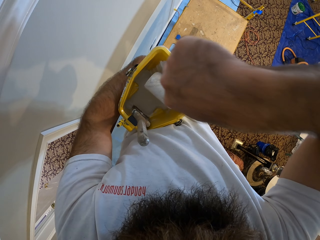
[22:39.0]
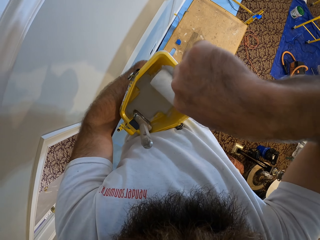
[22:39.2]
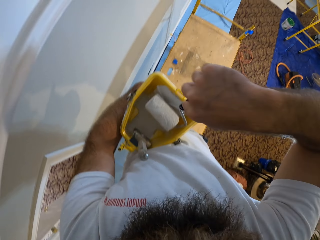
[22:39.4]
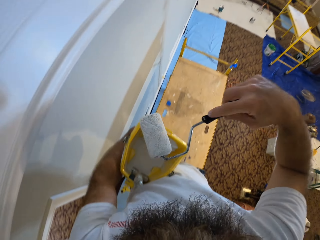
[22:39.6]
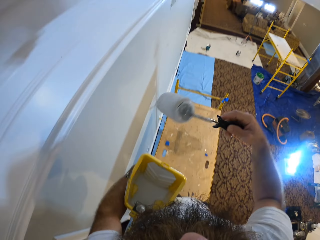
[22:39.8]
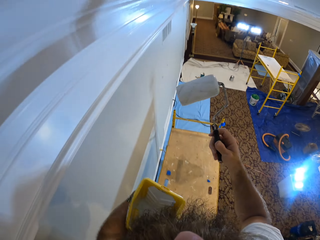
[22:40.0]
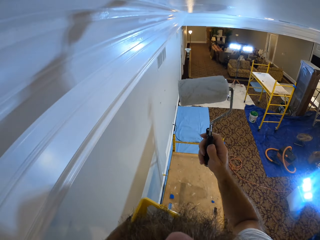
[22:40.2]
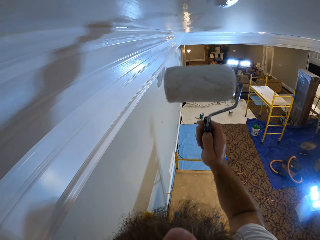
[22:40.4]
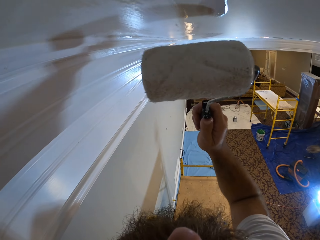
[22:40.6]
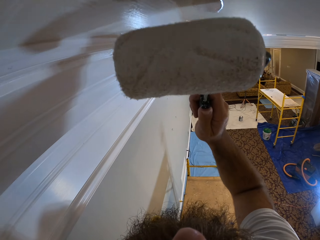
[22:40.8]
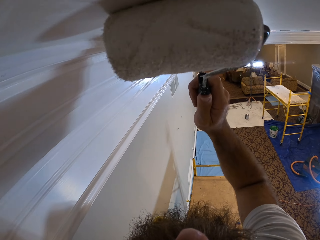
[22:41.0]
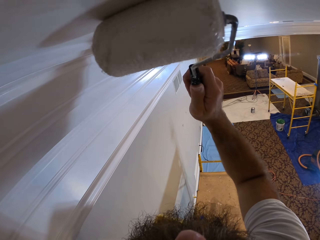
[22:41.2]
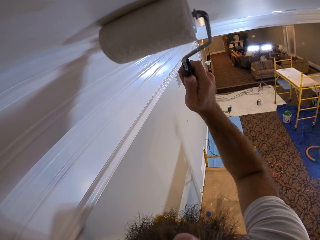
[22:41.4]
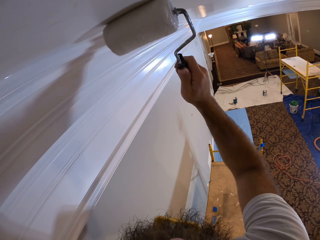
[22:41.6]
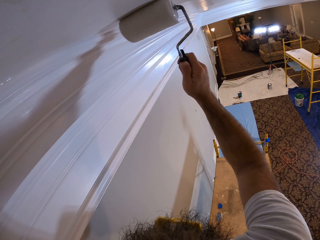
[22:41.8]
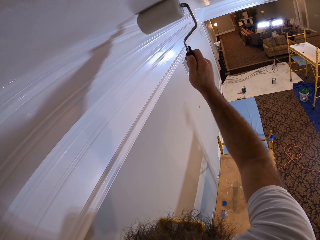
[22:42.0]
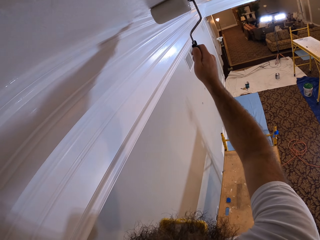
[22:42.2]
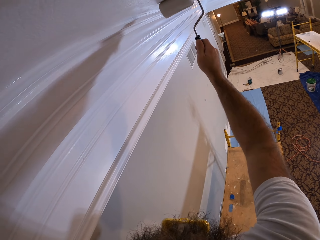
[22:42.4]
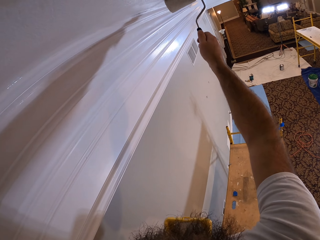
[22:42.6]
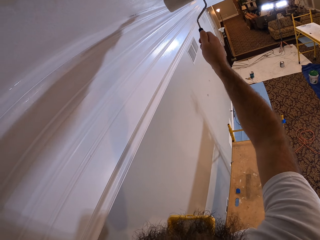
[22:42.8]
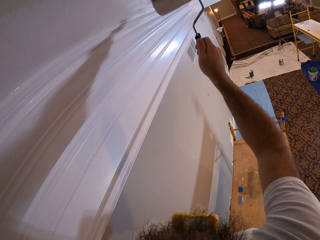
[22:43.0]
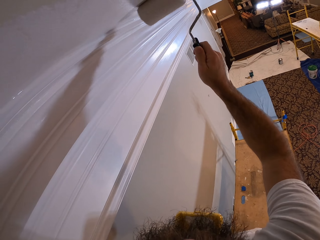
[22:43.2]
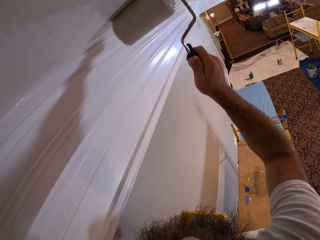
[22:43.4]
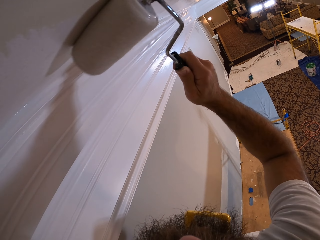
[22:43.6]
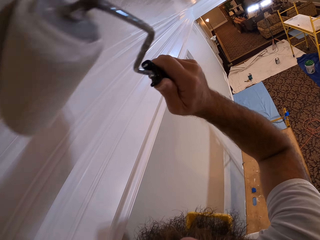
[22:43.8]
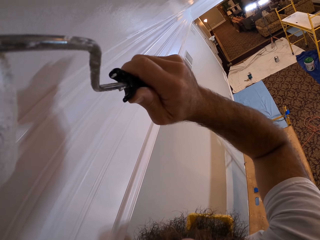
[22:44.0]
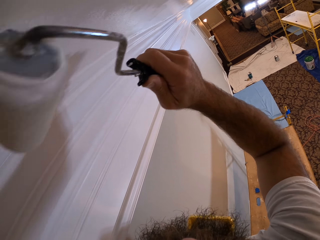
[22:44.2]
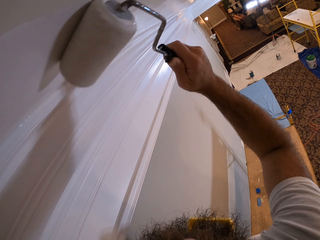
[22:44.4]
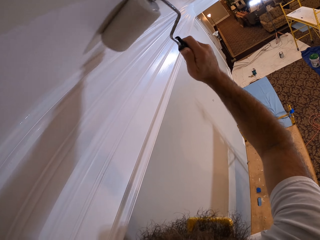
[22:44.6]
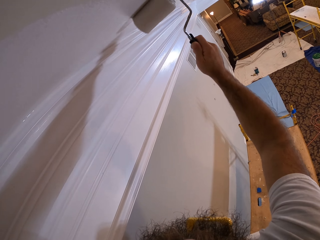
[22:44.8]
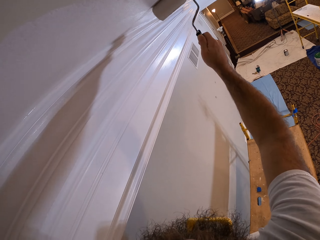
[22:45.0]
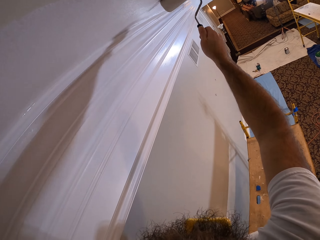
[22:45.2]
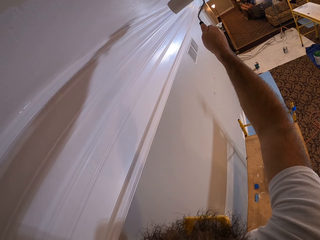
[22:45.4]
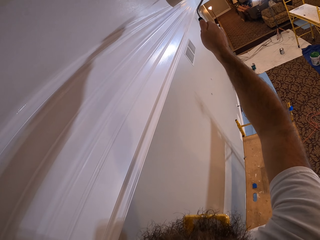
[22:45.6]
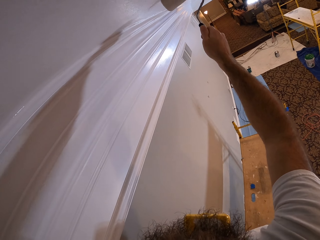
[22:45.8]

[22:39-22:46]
The camera wearer paints the ceiling with the paint roller in his right hand.

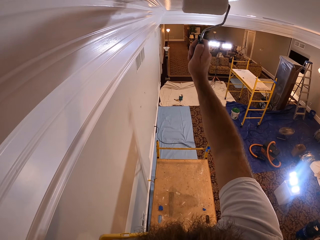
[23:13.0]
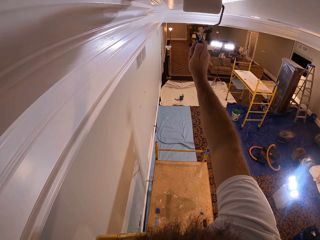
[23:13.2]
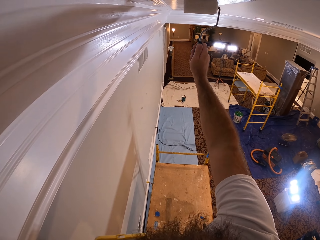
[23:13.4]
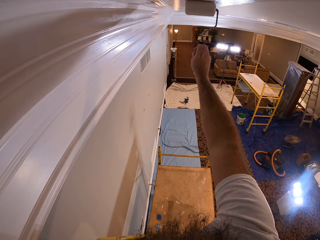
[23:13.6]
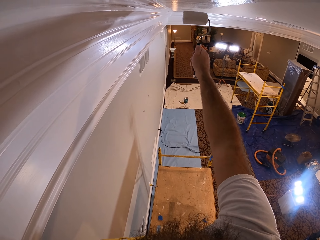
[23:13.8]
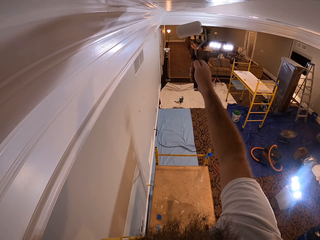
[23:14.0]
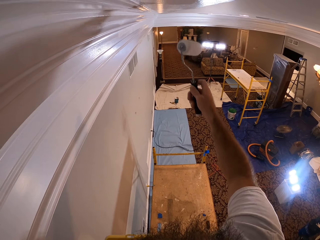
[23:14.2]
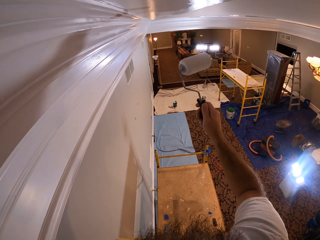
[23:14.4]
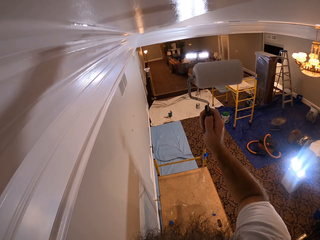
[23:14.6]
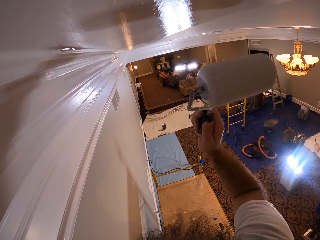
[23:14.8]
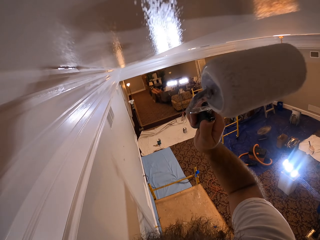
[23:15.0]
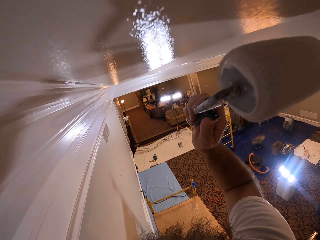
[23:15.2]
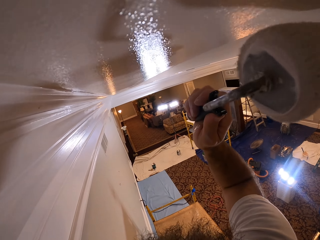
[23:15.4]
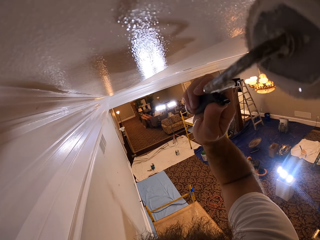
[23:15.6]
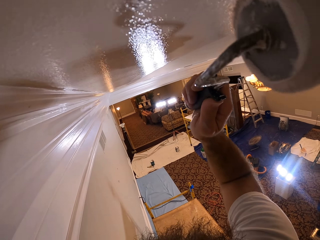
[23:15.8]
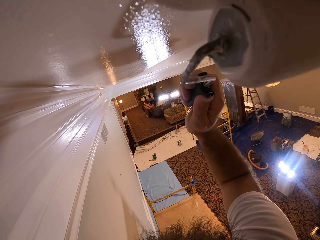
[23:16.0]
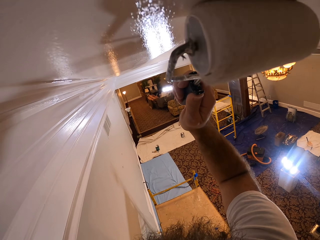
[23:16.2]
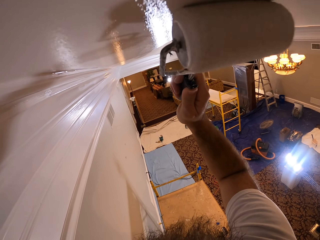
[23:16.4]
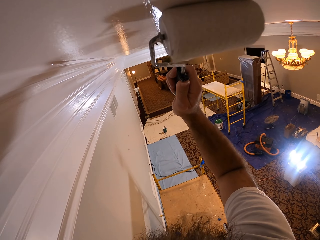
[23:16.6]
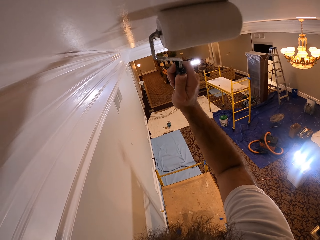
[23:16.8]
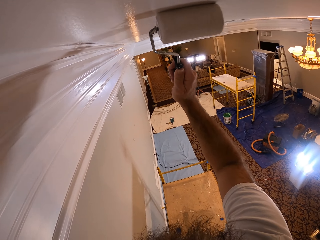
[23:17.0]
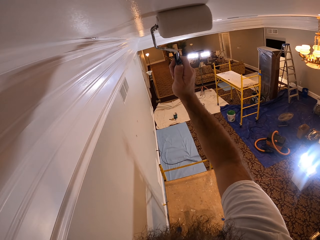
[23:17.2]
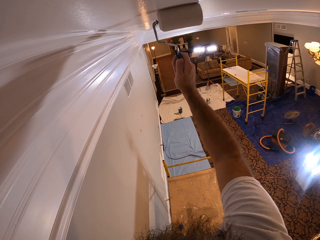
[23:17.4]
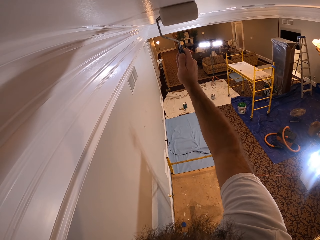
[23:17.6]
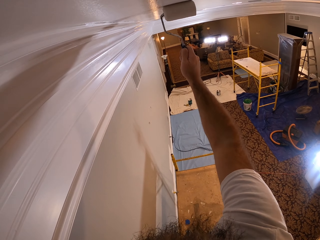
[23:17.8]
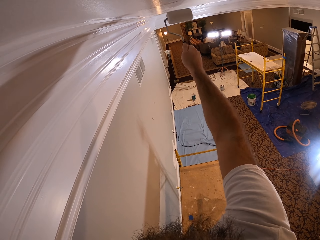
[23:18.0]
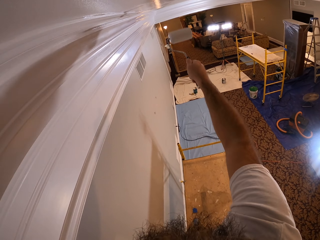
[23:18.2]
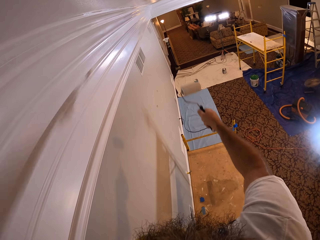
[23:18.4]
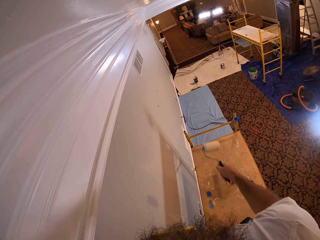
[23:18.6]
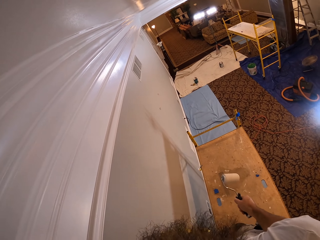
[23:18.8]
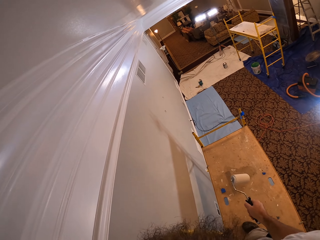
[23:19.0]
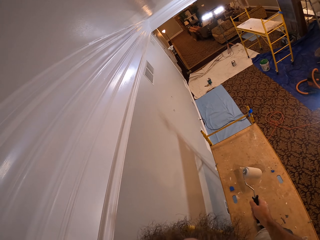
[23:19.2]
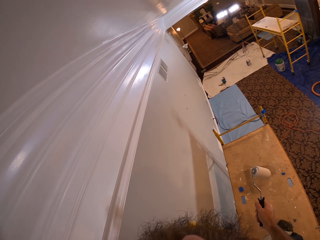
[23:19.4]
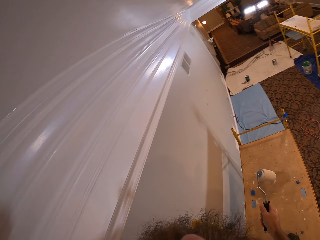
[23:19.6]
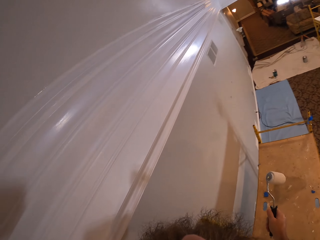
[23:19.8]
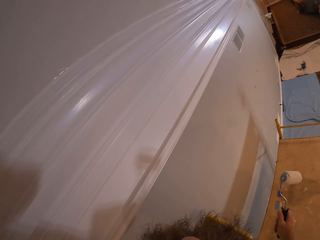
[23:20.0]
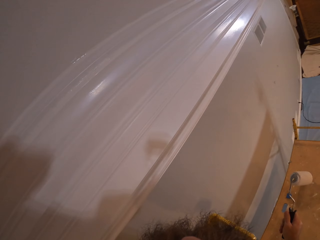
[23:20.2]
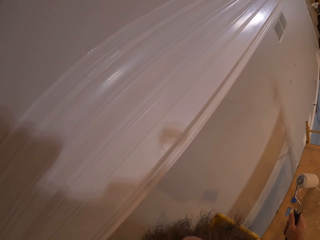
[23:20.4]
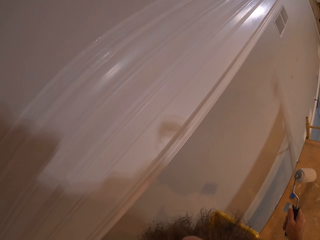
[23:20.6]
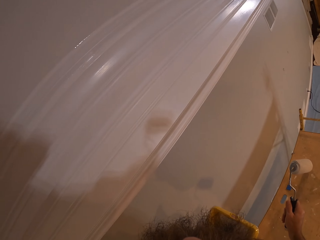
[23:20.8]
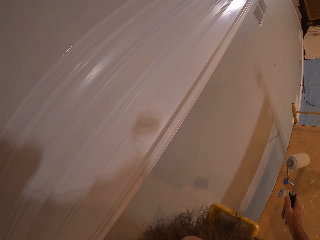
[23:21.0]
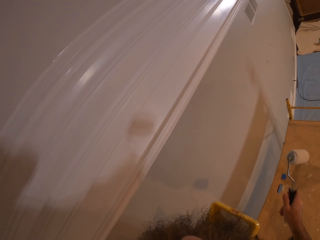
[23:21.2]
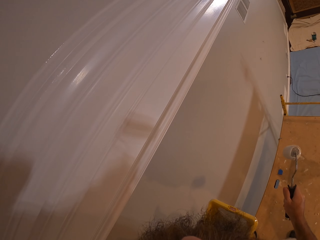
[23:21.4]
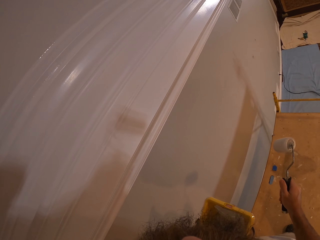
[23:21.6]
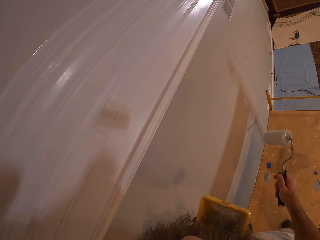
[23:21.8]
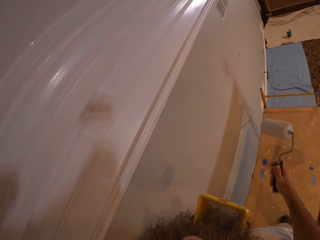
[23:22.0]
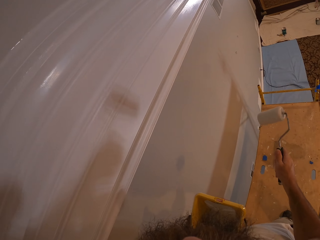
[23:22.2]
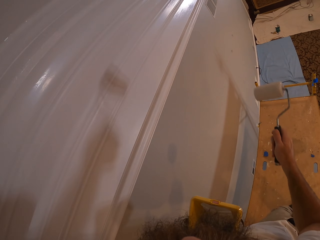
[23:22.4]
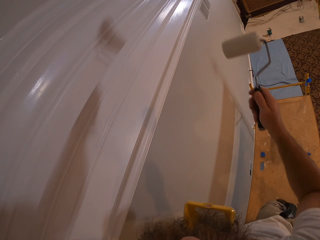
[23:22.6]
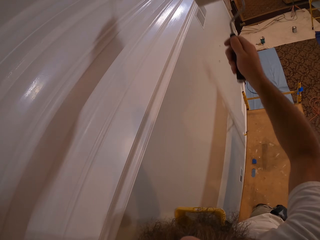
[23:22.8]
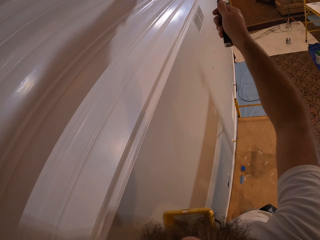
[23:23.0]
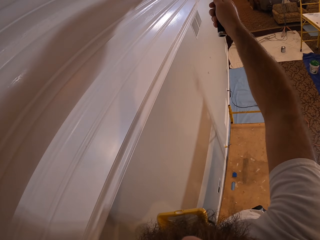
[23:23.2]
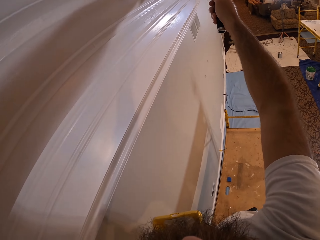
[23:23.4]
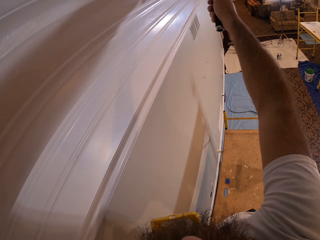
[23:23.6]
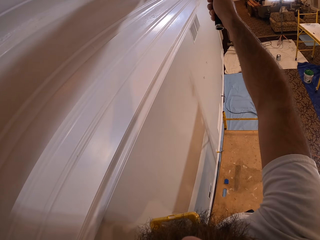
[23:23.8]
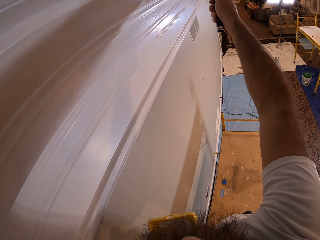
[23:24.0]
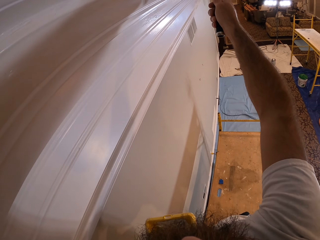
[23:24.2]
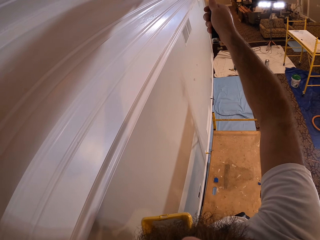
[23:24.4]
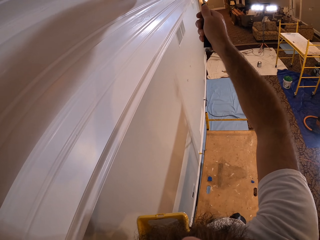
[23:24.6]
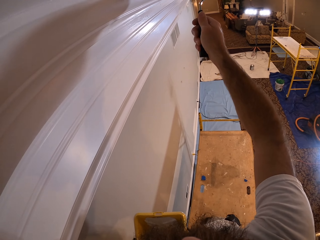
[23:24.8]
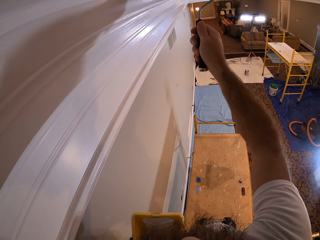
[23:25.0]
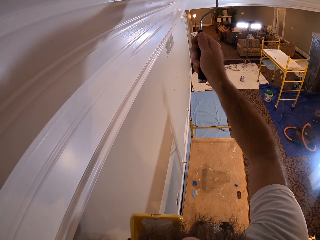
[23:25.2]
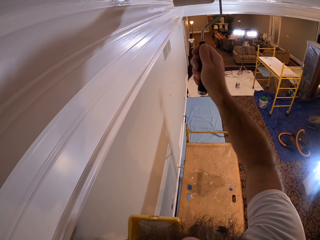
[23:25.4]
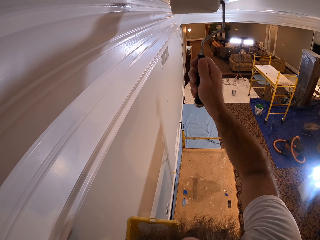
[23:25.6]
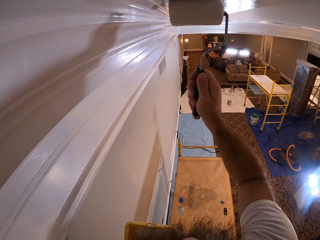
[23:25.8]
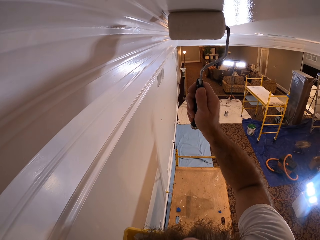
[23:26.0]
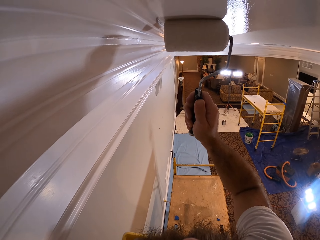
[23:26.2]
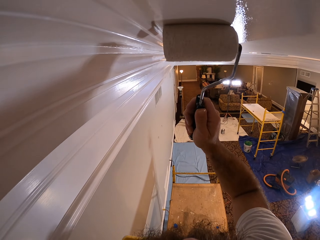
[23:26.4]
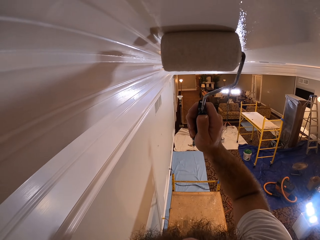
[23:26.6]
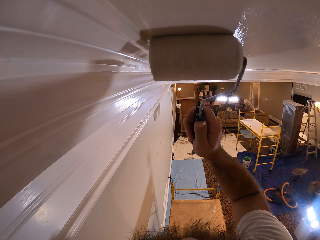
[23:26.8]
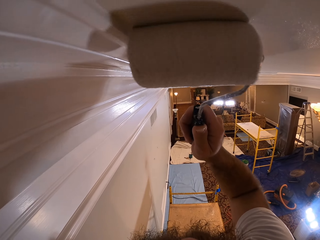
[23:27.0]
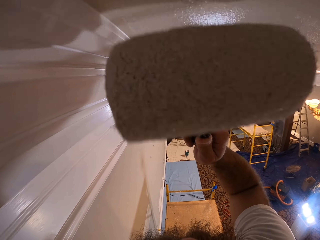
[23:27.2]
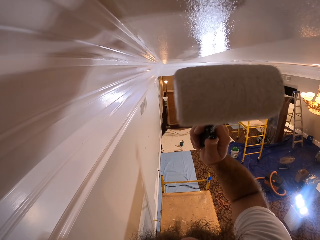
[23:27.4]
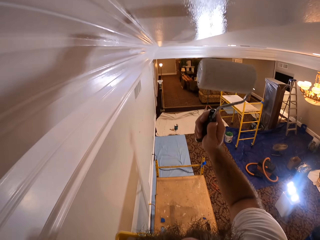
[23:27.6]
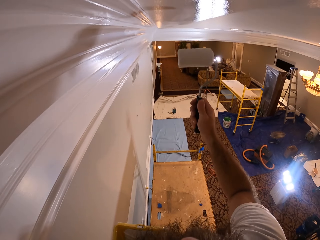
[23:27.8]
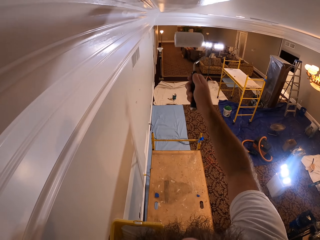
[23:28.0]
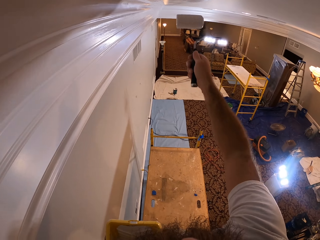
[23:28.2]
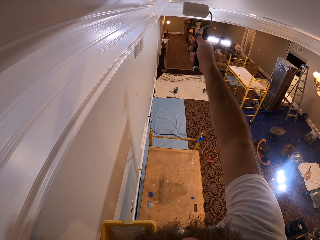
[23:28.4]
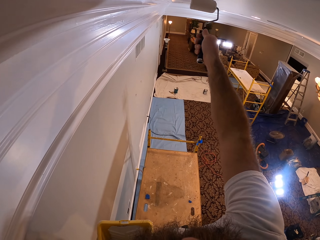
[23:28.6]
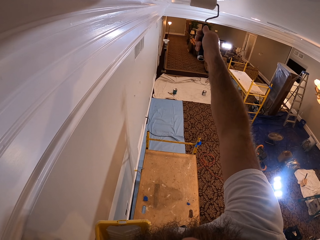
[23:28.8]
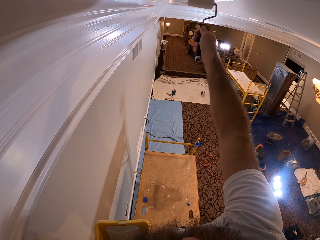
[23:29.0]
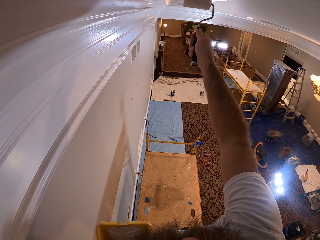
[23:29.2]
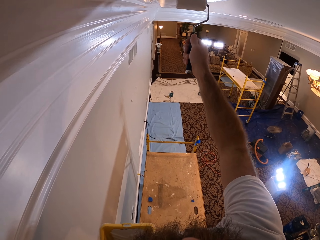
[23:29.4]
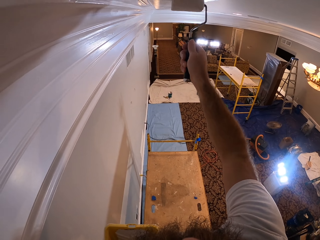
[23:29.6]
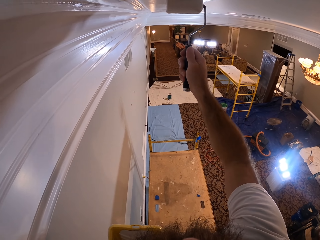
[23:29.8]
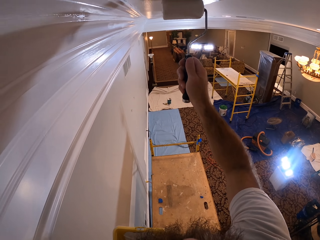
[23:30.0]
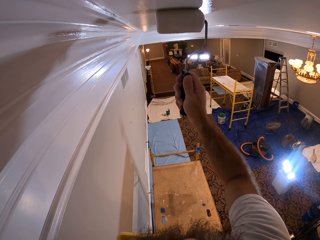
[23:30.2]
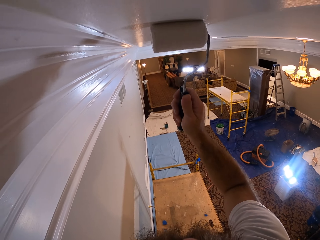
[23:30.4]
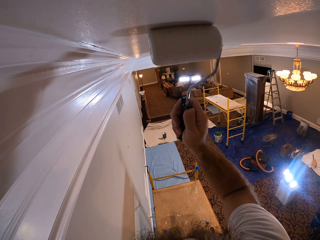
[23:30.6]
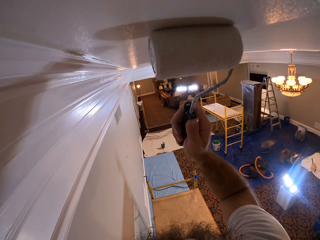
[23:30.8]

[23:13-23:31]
The camera wearer paints the ceiling with the paint on the paint roller in his right hand. He stares at the wall. He paints the ceiling with the paint on the paint roller in his right hand again. He paints the wall with the roller. He paints the ceiling with the paint on the paint roller in his right hand again.
